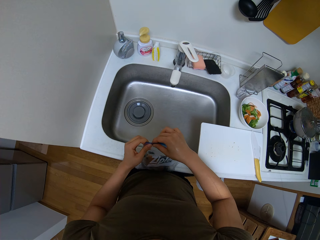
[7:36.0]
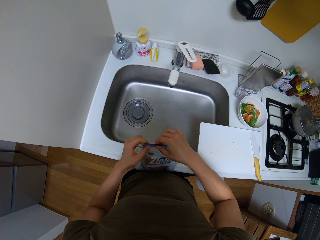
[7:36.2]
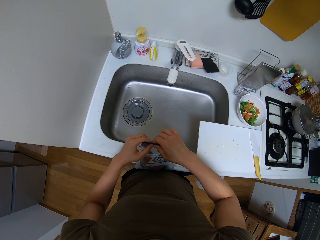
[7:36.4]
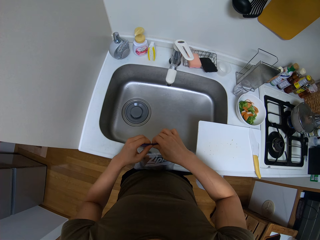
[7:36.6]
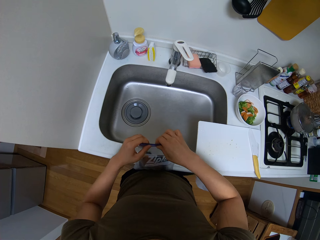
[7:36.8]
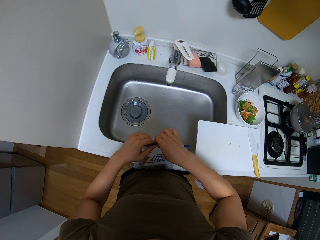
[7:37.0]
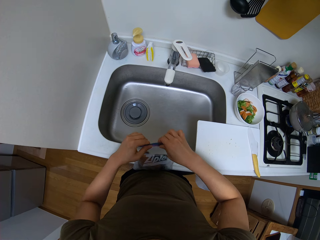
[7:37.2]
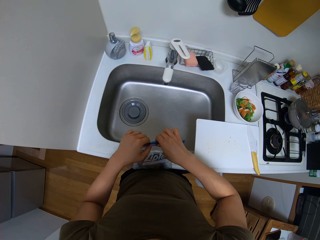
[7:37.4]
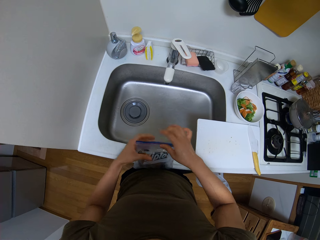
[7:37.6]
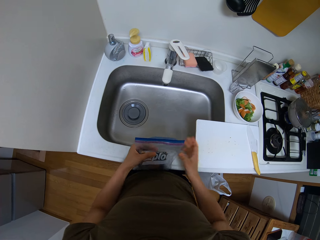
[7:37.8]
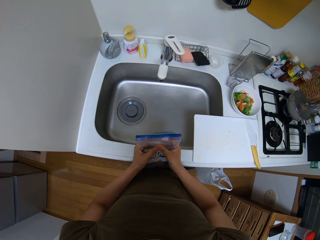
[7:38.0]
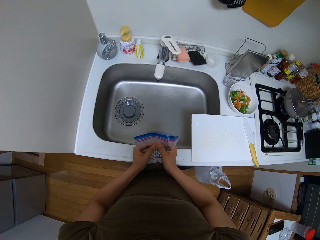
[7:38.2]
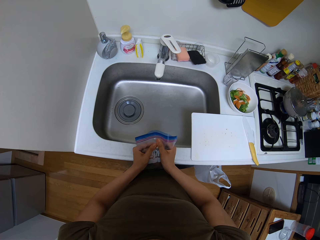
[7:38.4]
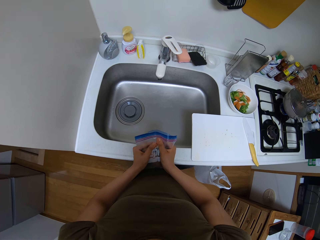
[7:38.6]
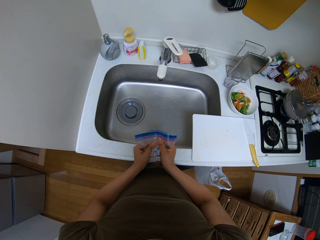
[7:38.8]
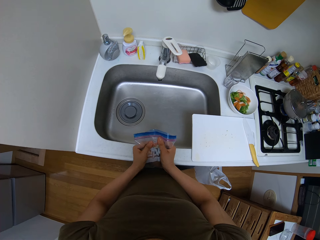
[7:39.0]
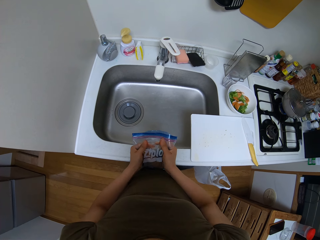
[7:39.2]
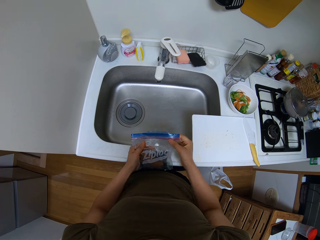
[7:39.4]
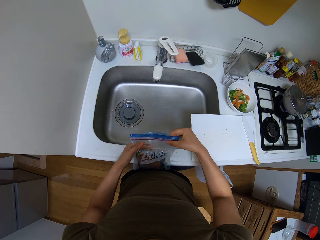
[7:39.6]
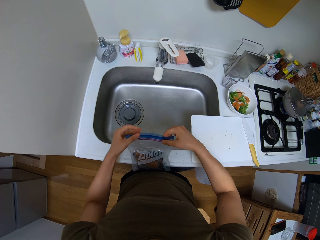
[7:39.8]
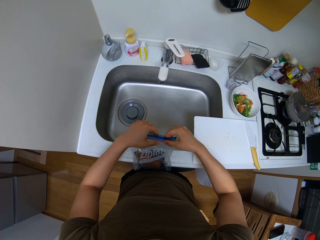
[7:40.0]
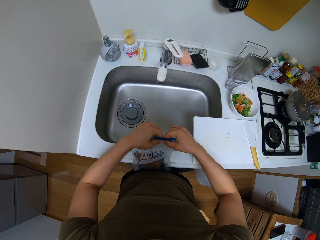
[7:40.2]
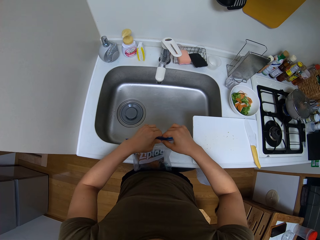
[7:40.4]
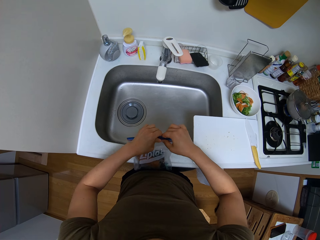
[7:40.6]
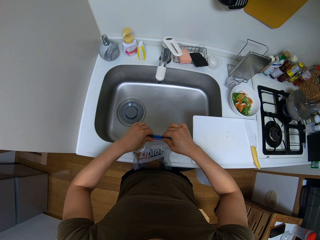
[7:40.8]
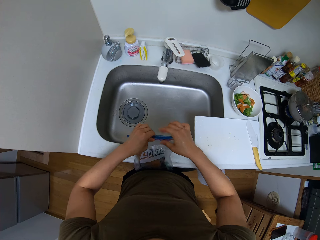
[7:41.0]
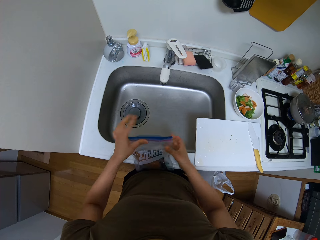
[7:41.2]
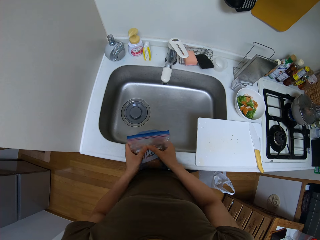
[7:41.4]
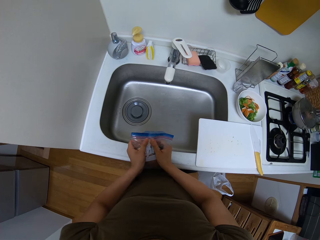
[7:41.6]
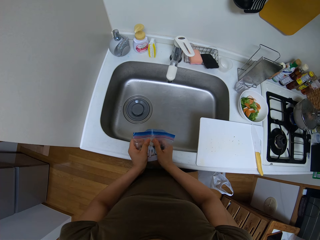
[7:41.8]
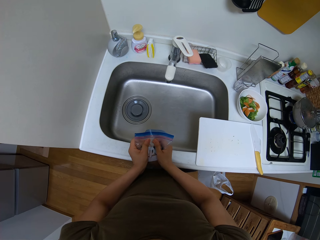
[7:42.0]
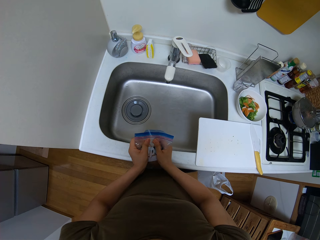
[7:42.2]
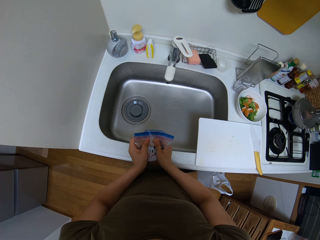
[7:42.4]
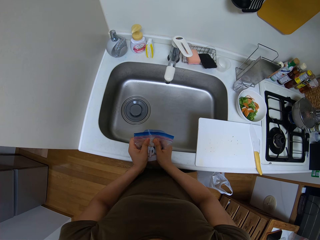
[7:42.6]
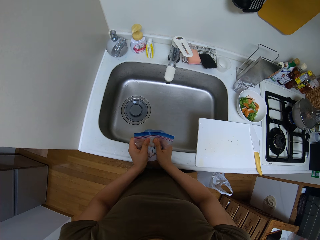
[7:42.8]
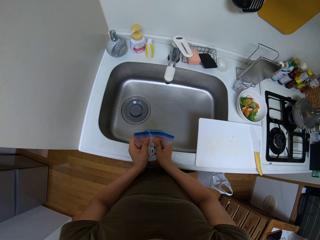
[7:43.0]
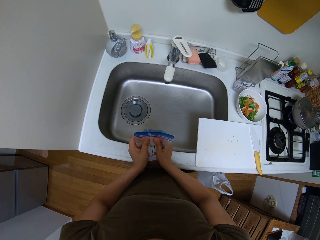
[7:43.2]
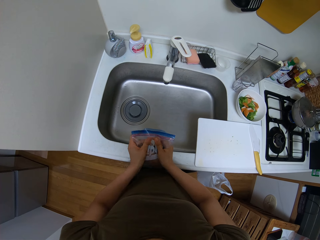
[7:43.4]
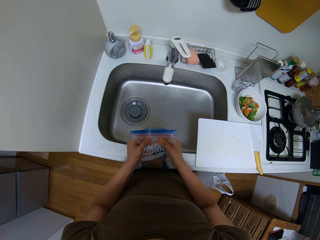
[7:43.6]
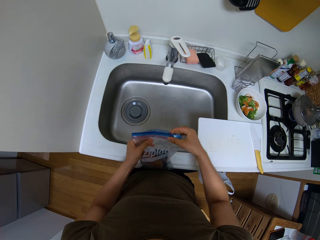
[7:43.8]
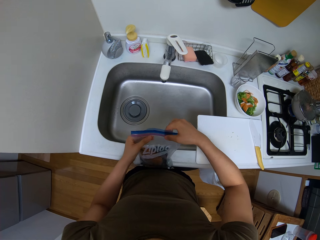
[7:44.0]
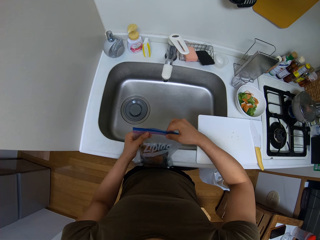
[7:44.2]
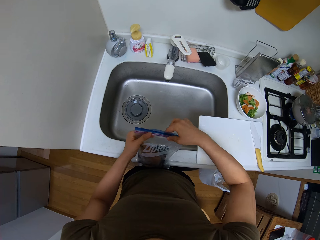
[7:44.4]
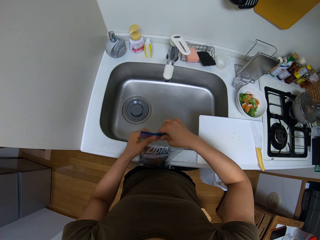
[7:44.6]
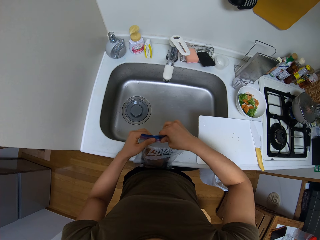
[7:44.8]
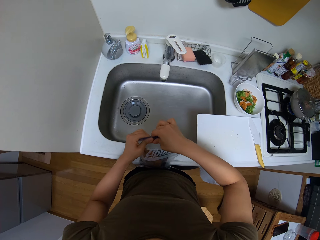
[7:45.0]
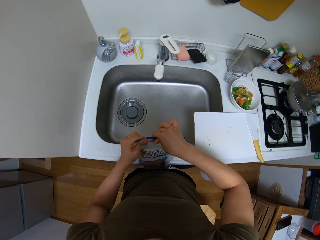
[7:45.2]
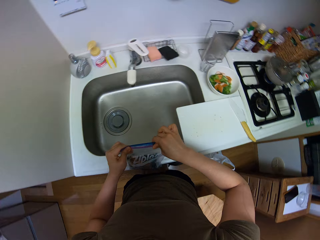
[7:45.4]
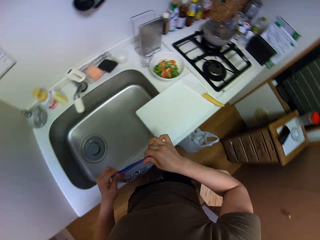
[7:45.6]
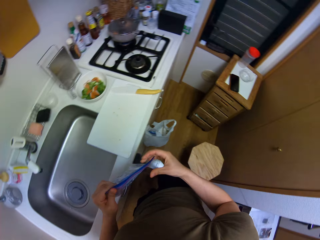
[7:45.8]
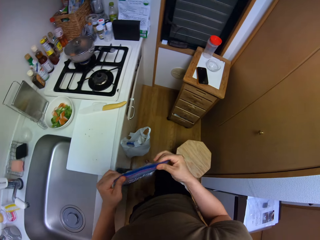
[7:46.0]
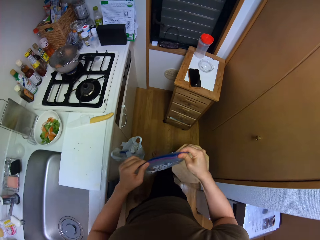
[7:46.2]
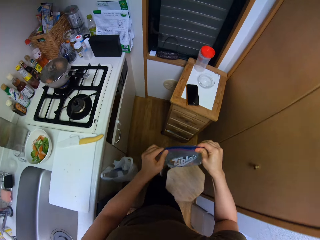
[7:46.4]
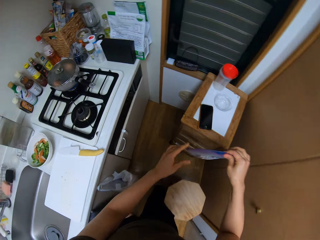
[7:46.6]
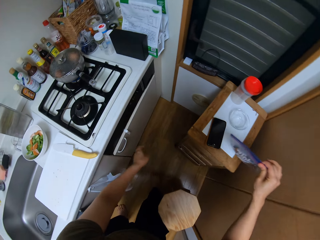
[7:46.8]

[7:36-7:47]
The camera wearer pushes air out of the zip lock bag. They close the zip lock bag. They push air out of the zip lock bag. They close the zip lock bag.

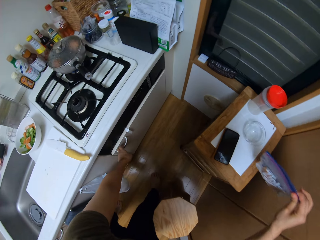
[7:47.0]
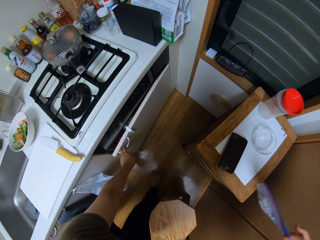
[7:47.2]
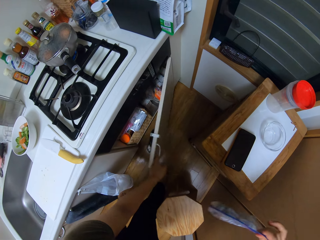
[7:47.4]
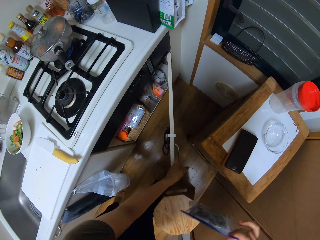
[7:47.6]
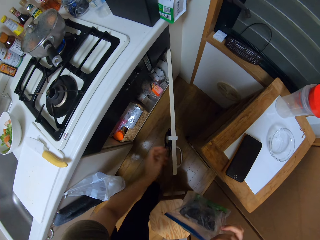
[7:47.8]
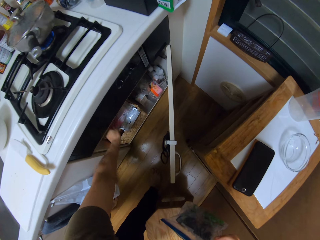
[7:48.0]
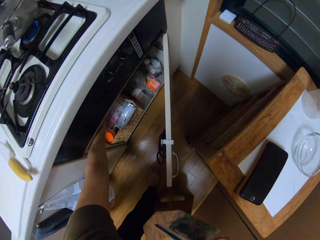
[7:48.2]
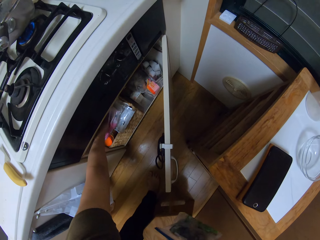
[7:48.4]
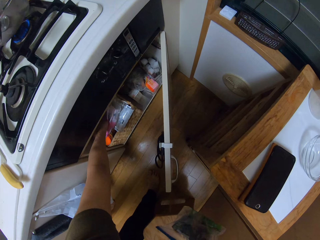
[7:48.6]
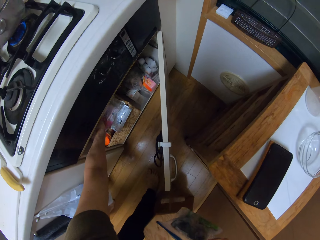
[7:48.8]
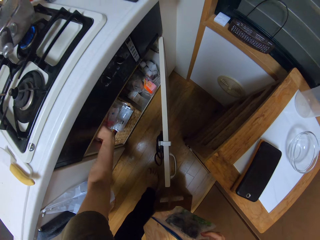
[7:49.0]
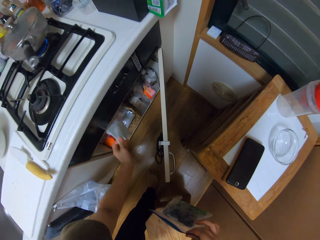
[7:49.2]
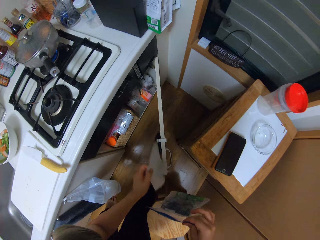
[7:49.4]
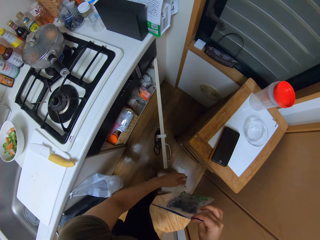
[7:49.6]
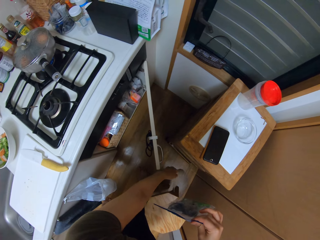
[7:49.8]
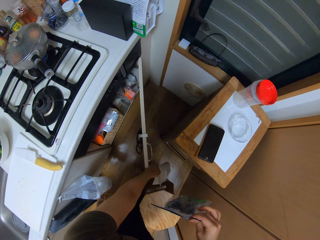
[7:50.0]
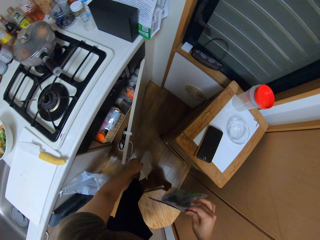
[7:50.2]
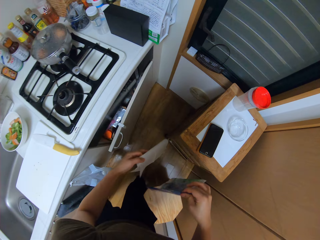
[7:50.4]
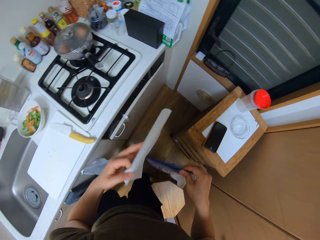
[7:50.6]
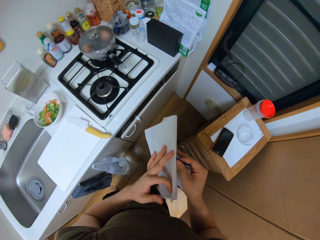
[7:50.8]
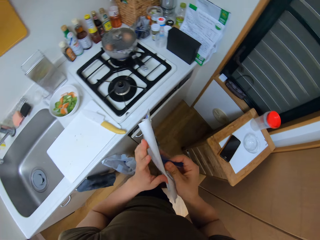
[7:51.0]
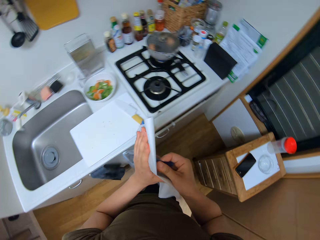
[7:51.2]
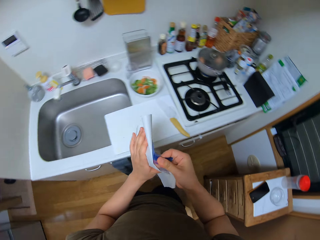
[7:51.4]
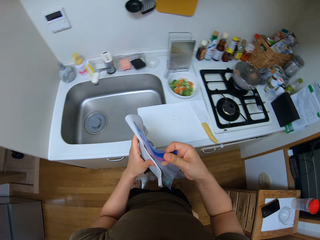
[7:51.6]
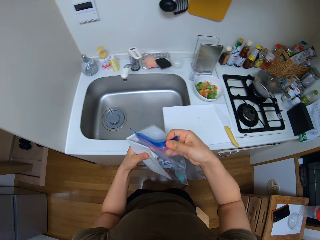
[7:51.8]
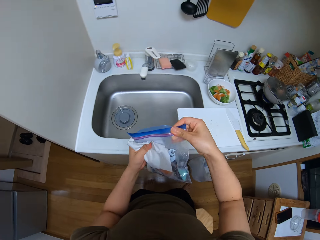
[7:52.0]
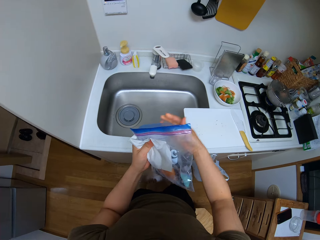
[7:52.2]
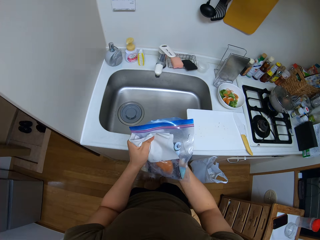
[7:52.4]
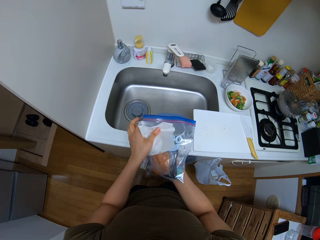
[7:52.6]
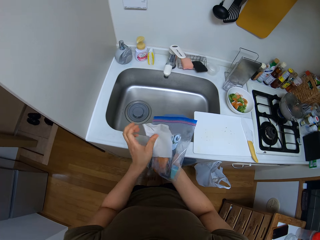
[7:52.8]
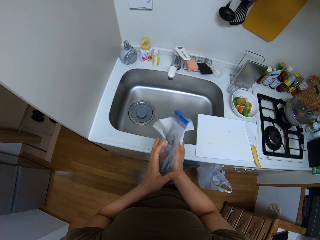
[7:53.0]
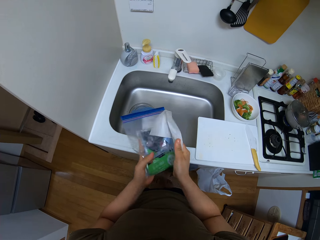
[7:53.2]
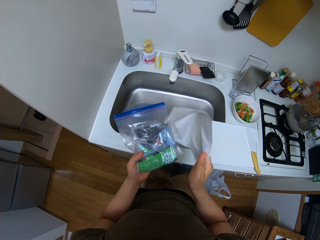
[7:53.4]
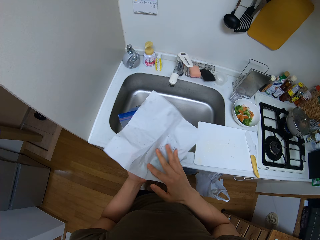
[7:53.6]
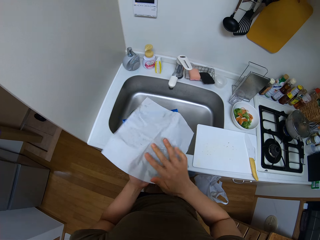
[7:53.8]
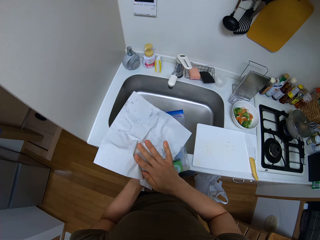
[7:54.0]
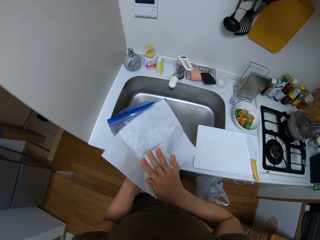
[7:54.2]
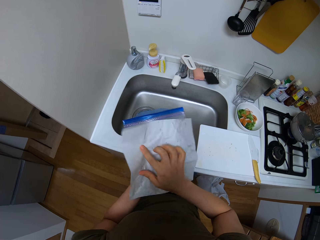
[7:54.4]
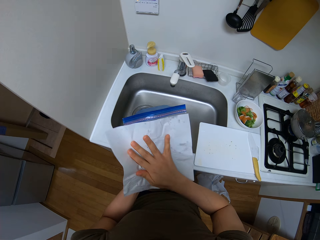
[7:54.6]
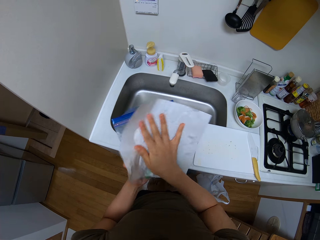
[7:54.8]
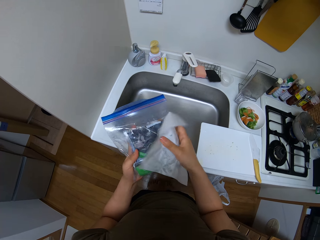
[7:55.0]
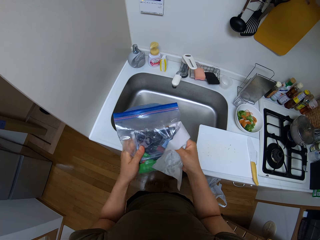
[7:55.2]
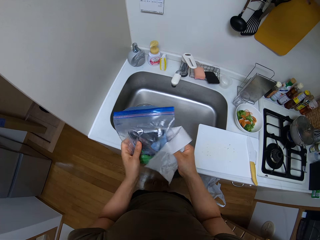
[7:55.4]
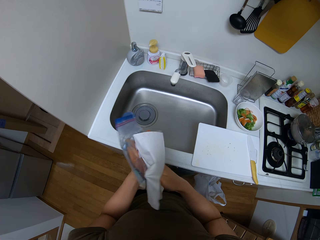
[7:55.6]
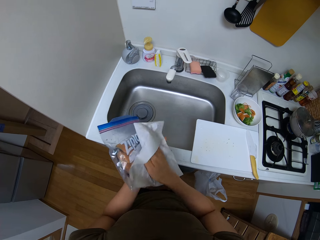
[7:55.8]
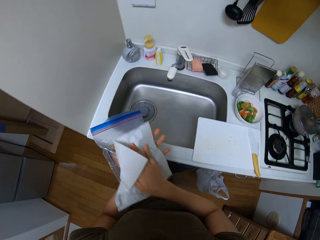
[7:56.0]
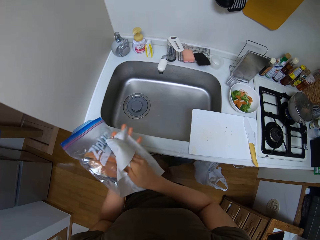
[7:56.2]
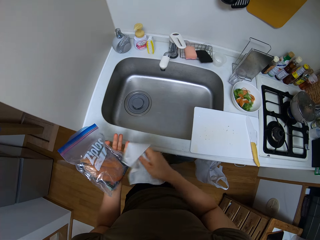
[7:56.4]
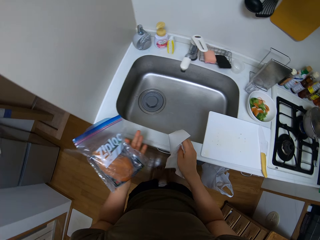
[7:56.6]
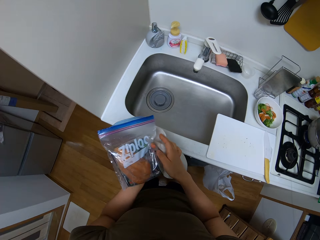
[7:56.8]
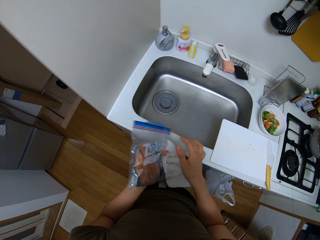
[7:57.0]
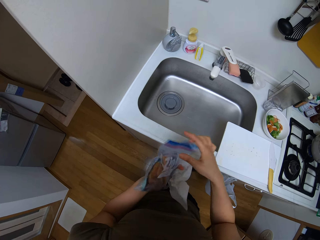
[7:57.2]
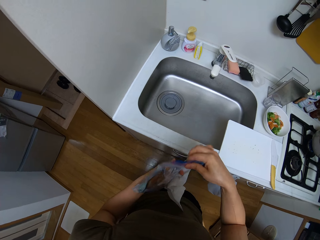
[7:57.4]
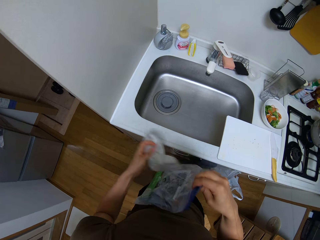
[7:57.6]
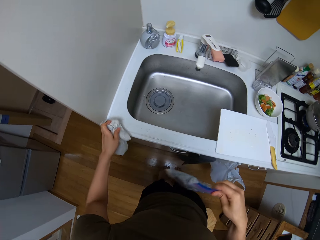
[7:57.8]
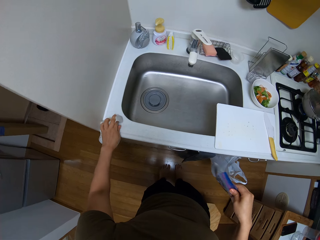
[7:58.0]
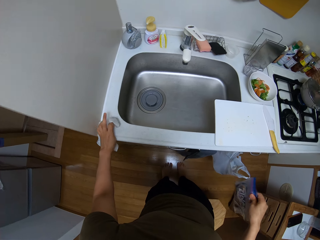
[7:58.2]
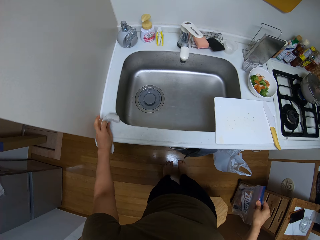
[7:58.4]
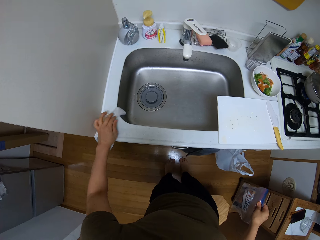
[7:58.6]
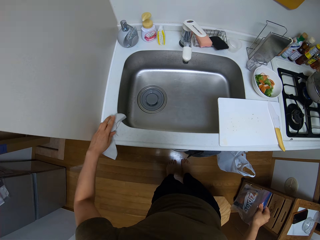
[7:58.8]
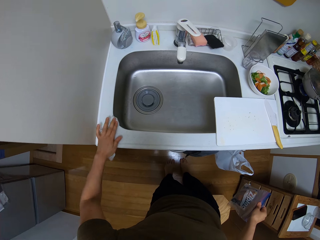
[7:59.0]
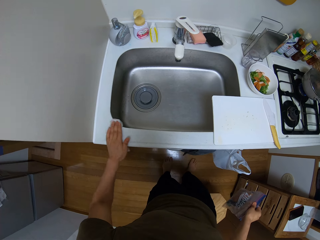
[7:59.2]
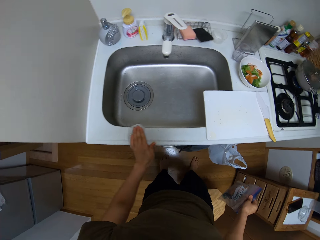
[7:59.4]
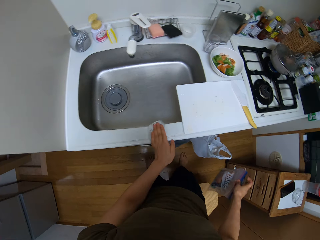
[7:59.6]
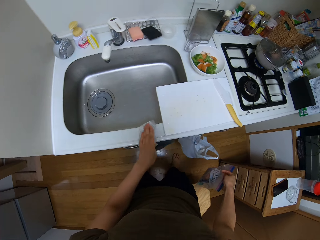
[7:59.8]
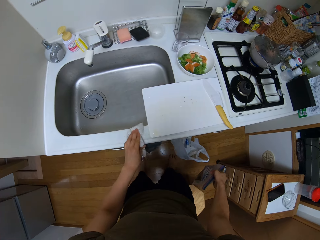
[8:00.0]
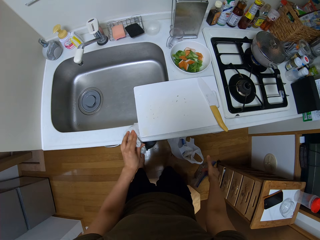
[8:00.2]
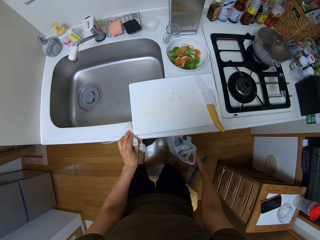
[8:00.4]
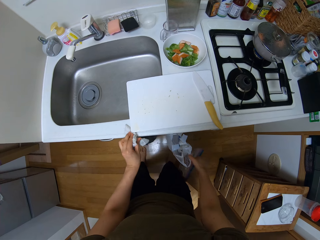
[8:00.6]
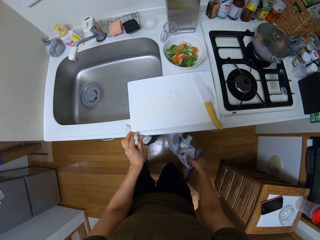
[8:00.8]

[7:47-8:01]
The camera wearer opens a cupboard. They pull a paper from the cupboard. They push the cupboard. They wipe the paper bag with the paper. They wipe the kitchen counter. They hold the paper bag with the right hand.
